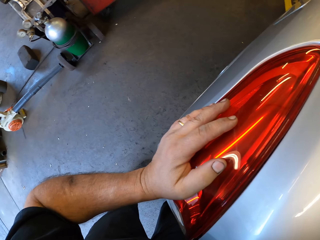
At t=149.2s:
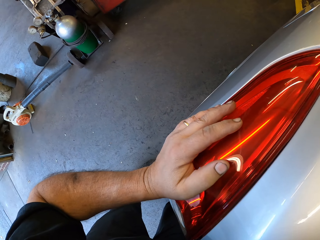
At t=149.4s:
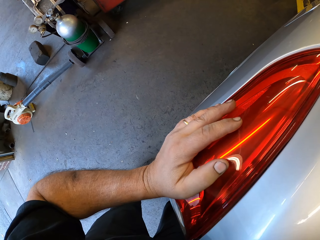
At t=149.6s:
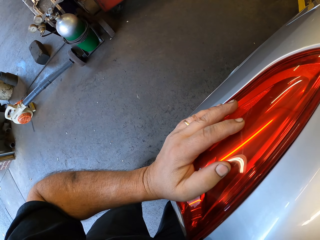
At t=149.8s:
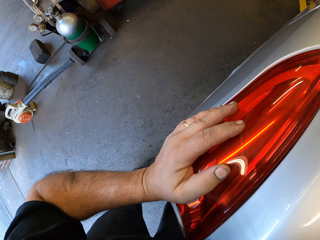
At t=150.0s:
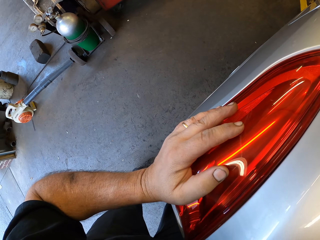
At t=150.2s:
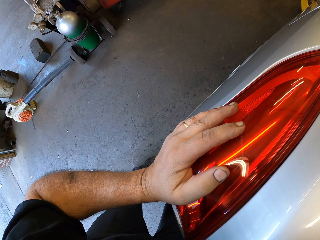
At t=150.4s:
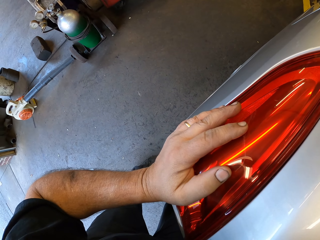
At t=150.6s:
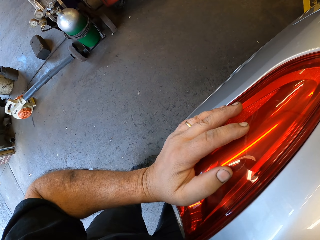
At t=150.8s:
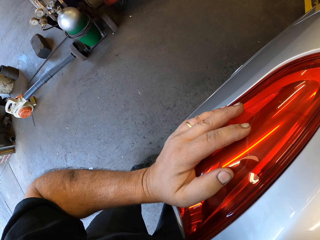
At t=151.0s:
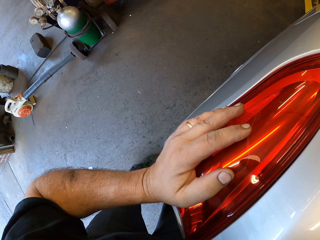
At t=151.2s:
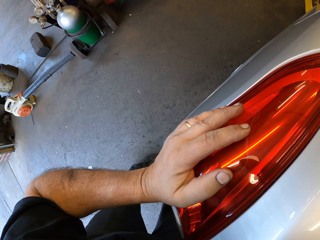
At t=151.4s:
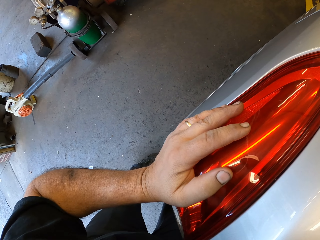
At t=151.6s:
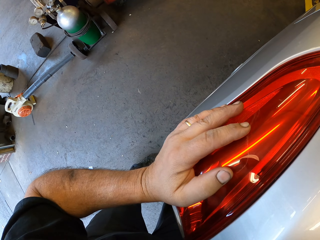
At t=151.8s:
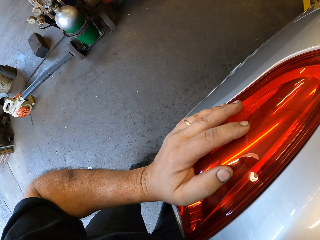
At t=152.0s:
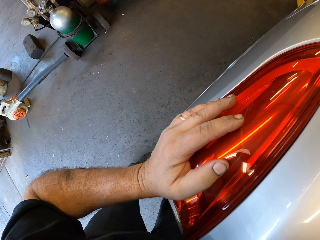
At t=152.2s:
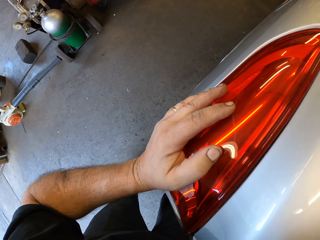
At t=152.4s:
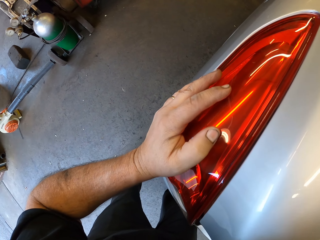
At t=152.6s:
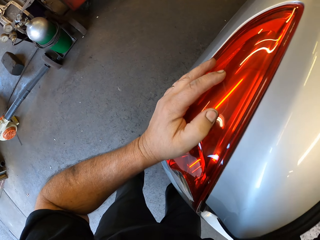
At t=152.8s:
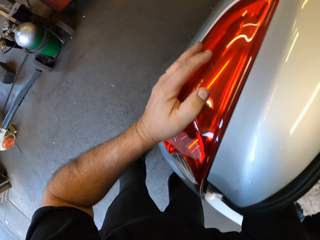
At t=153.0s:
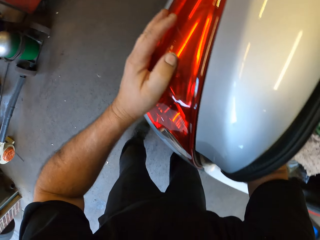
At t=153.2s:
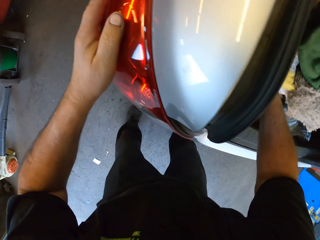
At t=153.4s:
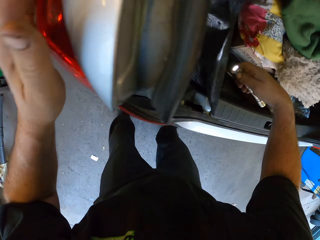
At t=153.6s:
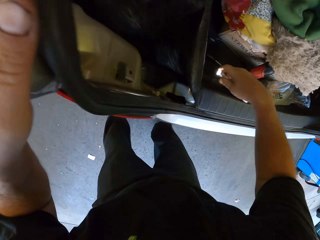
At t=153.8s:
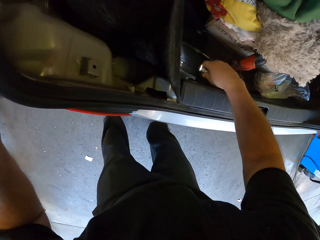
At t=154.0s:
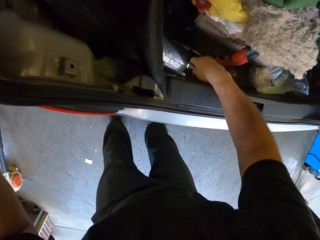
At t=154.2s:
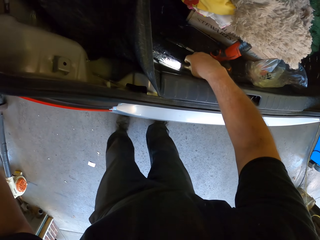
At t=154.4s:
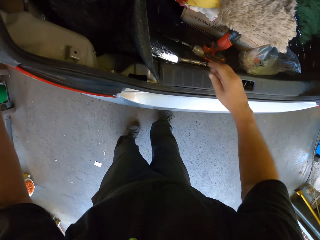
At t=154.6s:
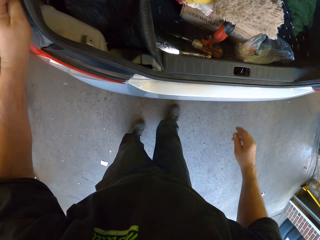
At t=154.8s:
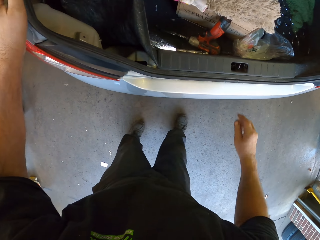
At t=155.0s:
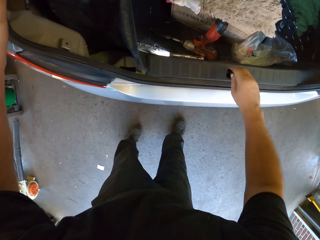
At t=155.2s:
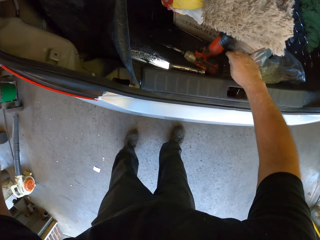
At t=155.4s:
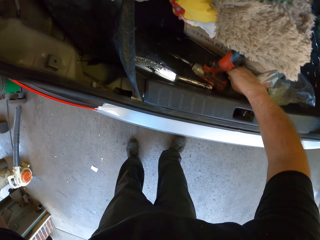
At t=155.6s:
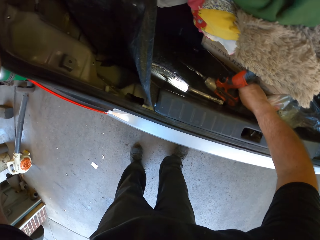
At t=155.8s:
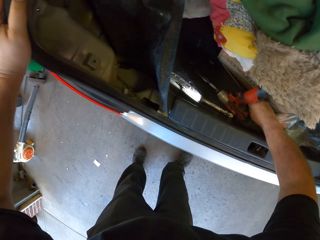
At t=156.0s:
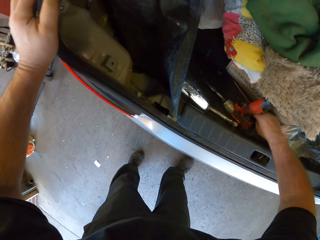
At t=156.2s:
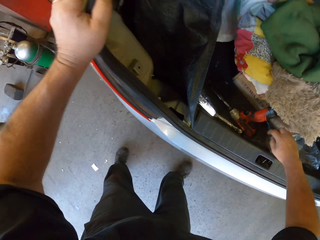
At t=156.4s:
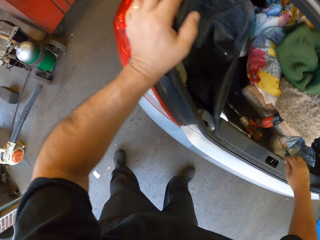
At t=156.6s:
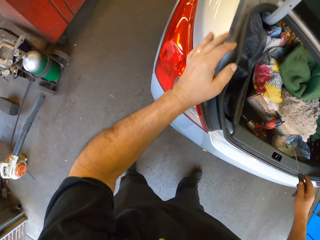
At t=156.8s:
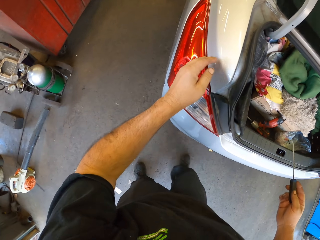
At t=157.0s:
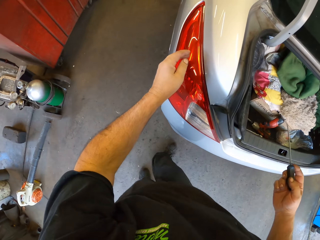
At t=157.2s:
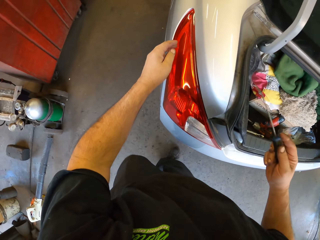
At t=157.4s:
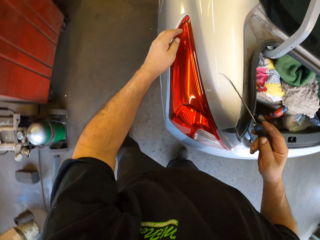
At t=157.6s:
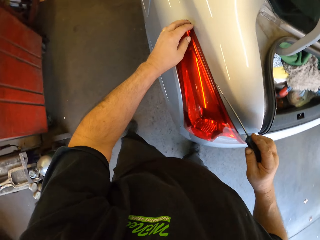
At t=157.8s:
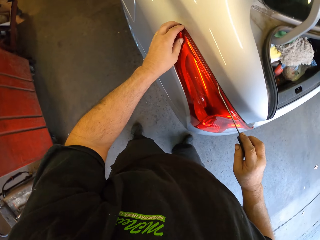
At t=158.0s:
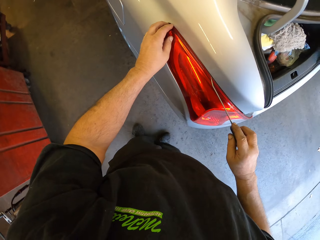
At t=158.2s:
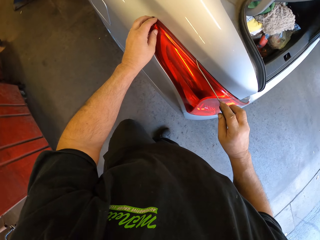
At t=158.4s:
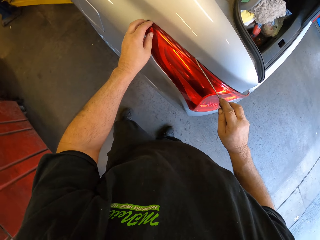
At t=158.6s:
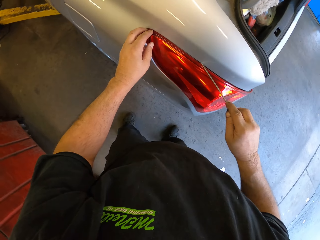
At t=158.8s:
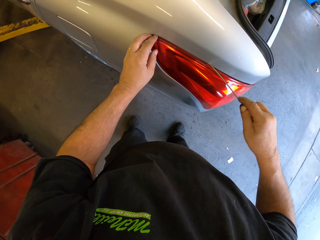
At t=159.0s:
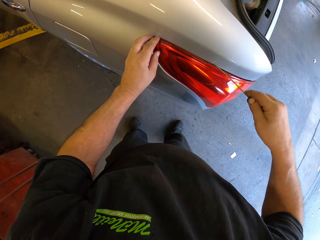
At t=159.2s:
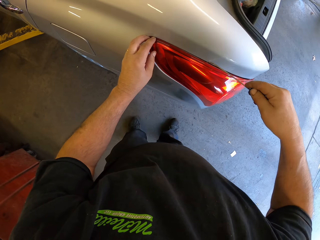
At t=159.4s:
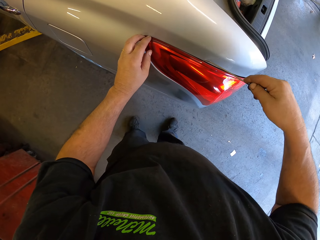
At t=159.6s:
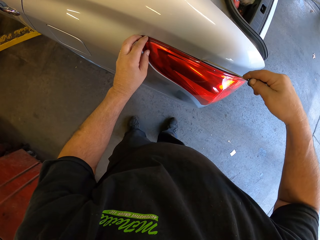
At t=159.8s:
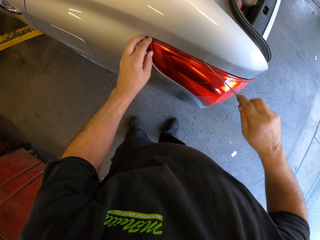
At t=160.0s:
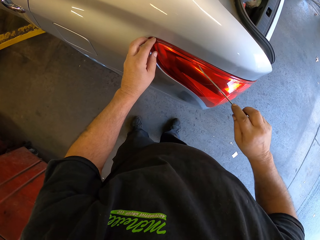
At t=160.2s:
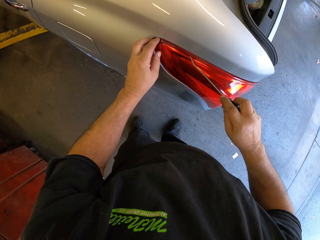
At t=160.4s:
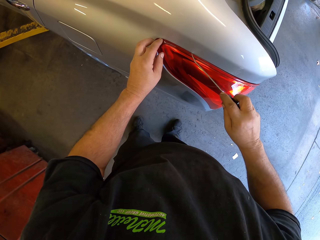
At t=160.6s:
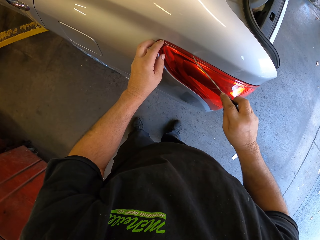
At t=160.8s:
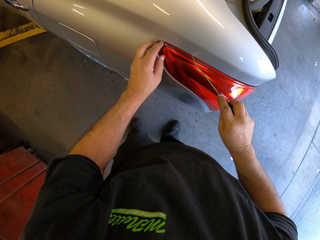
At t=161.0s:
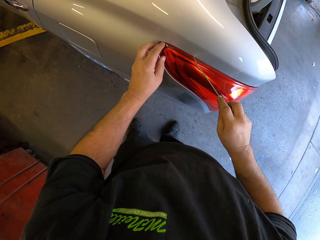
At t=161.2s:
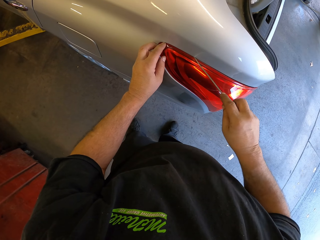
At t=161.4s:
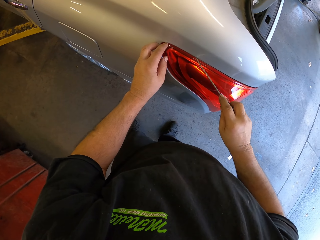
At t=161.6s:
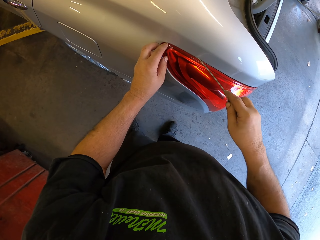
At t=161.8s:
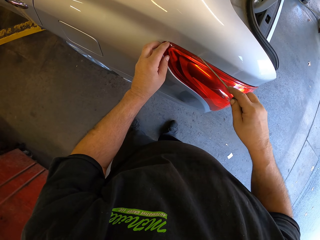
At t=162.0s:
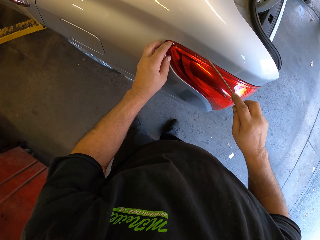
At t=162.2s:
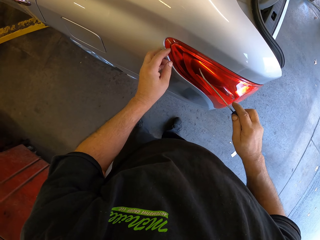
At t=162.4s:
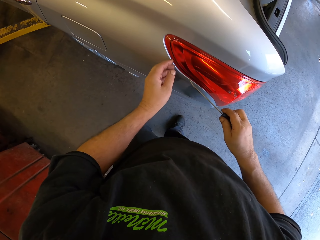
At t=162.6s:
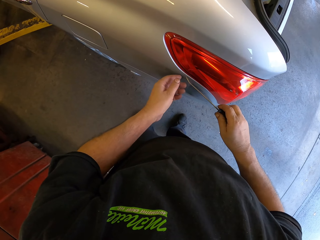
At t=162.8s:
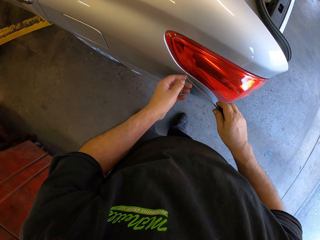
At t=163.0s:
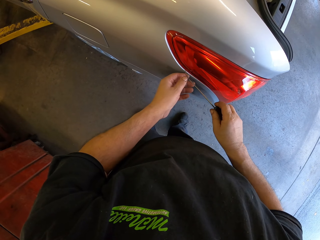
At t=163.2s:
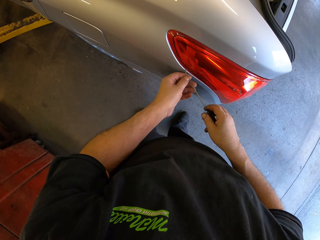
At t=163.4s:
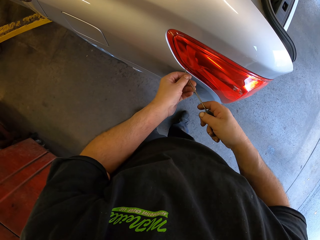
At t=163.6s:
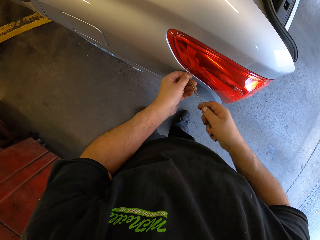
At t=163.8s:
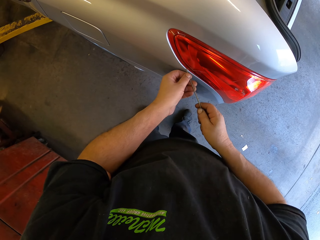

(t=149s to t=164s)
The camera wearer holds the tail lamp. They put the flashlight in the car boot. They take a screwdriver or spanner. They open the rear light. They hold the tail lamp. They remove the tail lamp.

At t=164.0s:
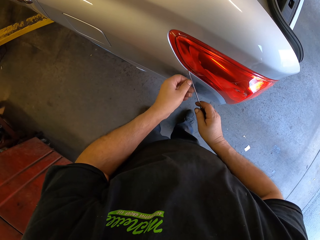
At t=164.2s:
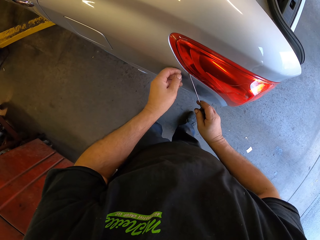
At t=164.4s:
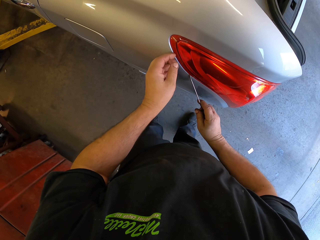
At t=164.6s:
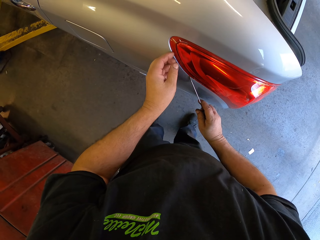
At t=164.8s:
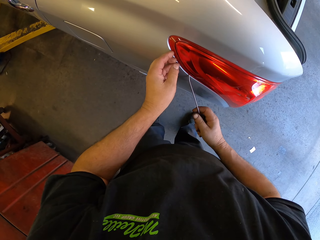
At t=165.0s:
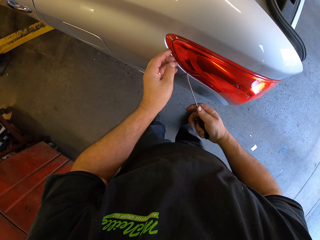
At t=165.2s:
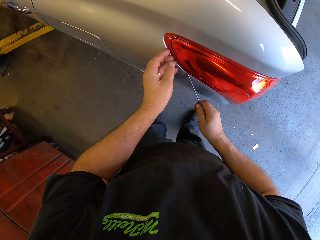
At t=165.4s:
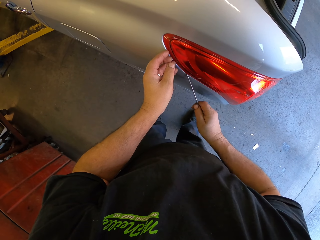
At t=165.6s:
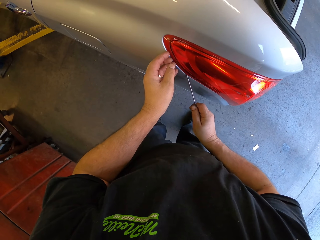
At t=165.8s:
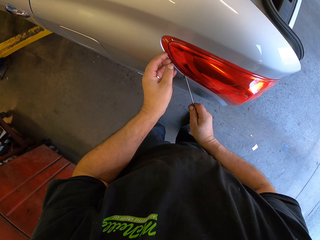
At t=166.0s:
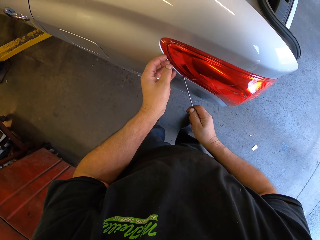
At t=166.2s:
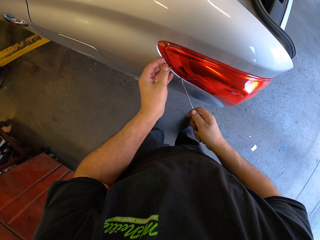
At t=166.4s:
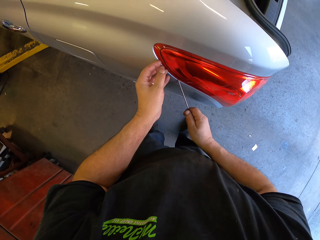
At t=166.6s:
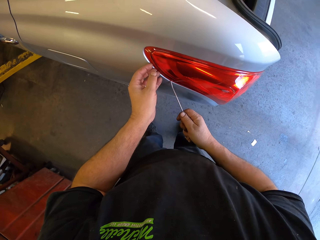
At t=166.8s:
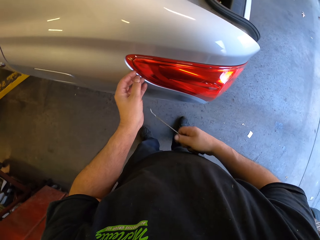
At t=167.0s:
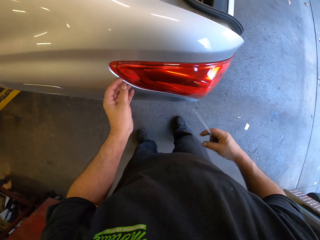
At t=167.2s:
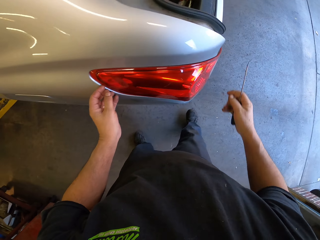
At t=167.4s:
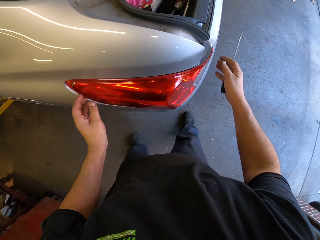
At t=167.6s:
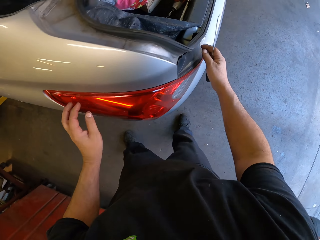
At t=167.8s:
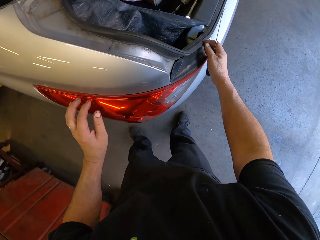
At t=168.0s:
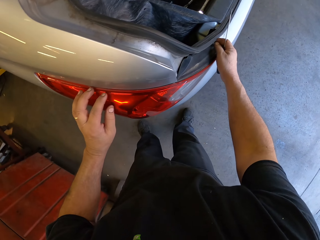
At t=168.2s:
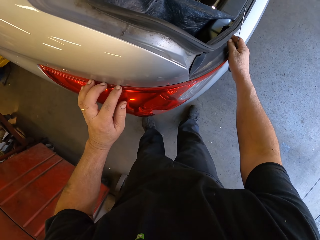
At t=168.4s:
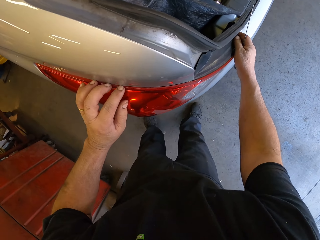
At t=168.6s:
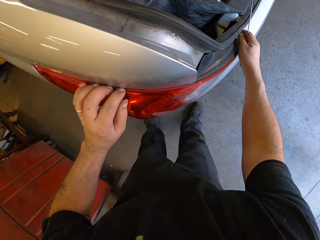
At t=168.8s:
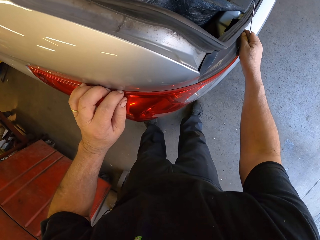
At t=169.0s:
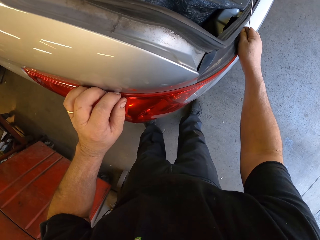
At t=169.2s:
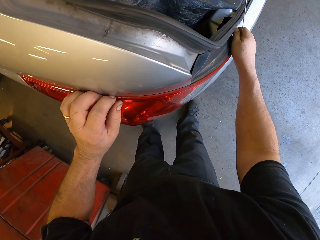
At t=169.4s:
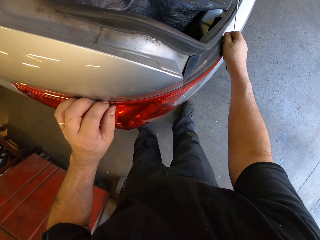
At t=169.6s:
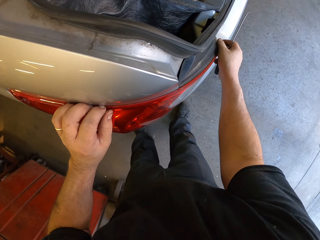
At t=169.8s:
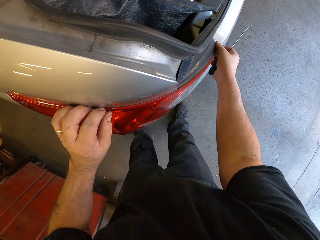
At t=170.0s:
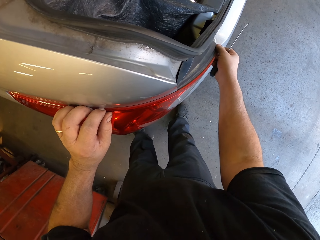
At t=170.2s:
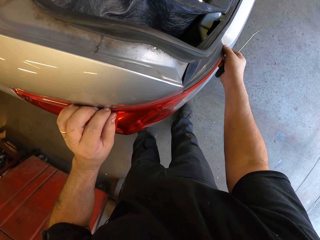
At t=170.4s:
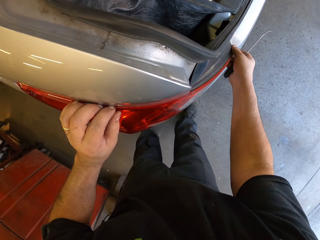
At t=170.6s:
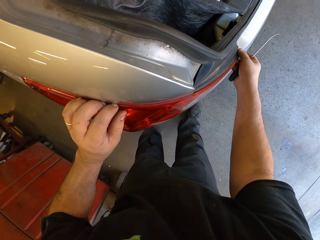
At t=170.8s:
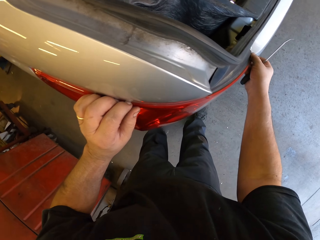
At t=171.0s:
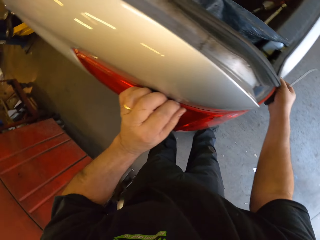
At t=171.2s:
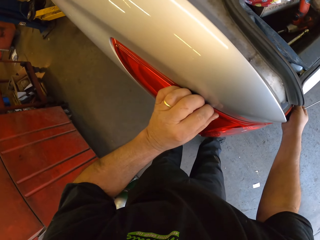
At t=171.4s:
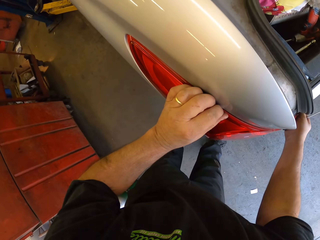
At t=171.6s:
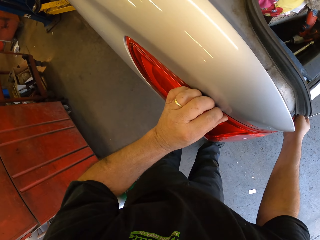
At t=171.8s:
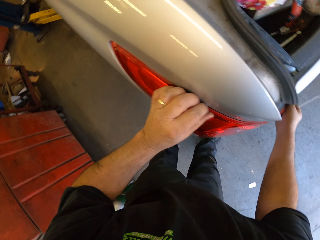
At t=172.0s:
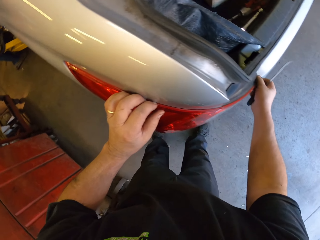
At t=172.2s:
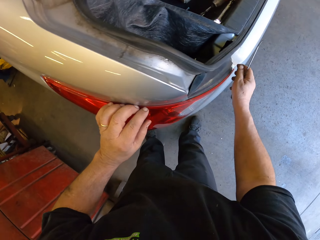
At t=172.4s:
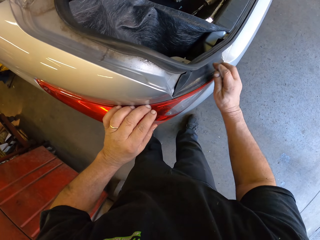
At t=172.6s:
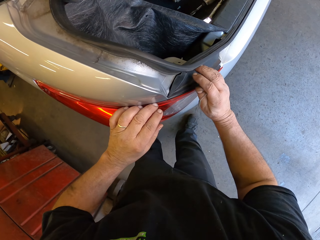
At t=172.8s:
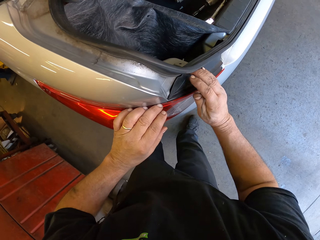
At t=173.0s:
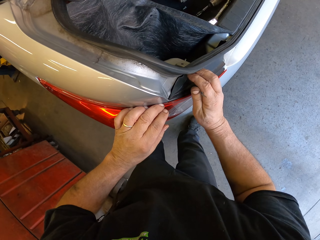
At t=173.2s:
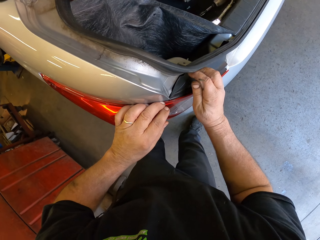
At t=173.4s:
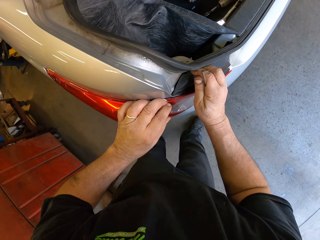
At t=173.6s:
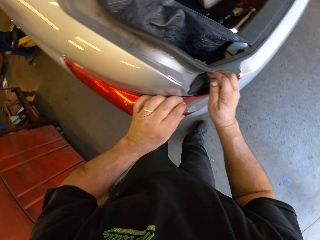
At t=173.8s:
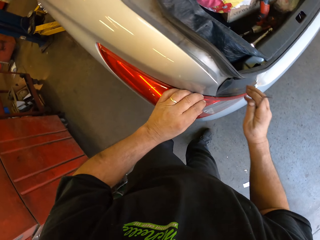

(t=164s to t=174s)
The camera wearer pulls the rear light.
